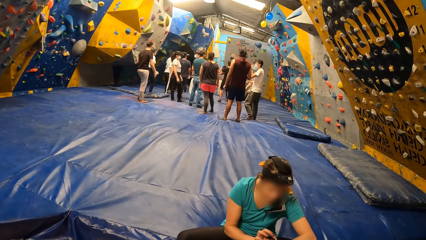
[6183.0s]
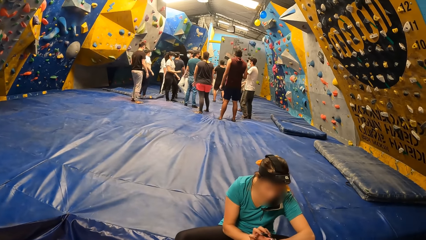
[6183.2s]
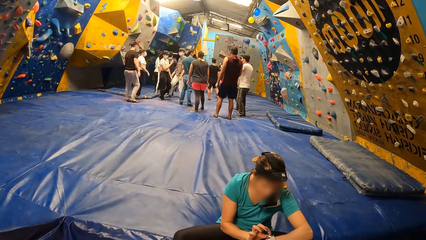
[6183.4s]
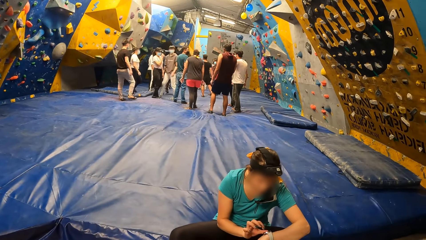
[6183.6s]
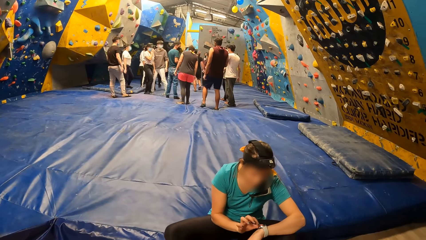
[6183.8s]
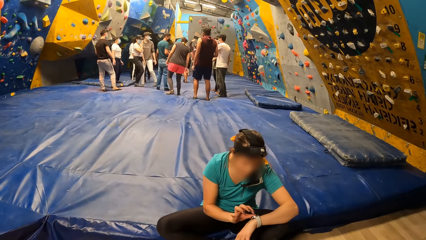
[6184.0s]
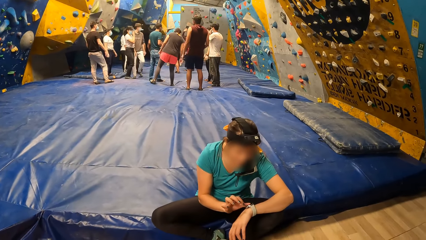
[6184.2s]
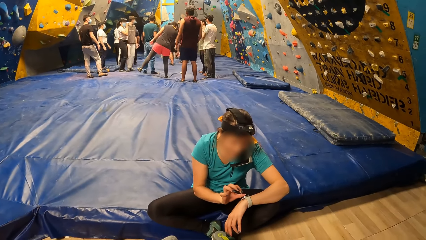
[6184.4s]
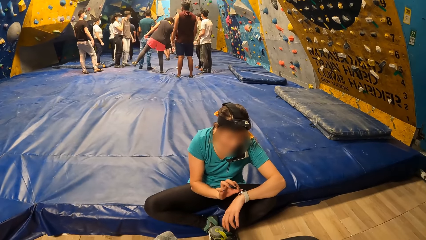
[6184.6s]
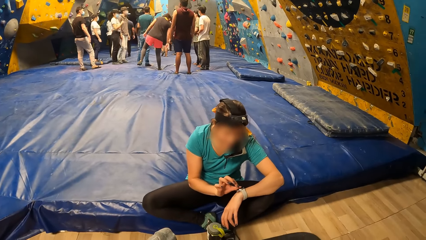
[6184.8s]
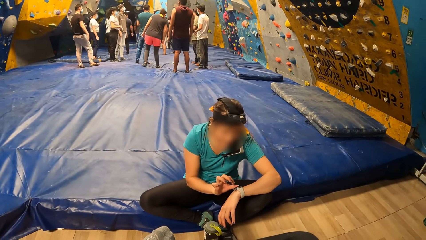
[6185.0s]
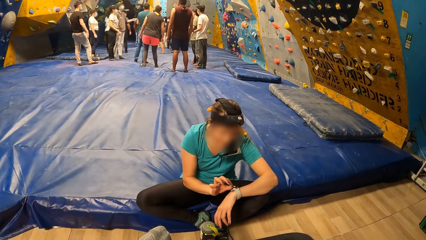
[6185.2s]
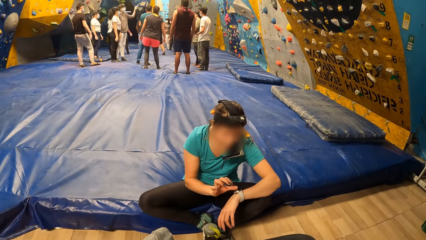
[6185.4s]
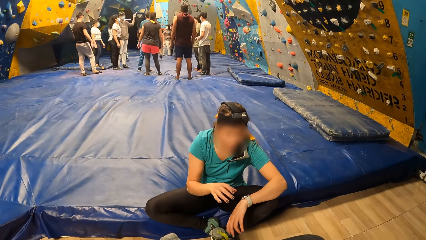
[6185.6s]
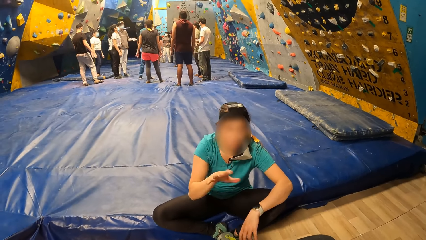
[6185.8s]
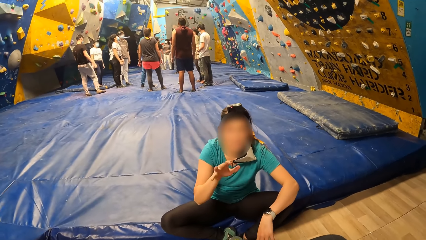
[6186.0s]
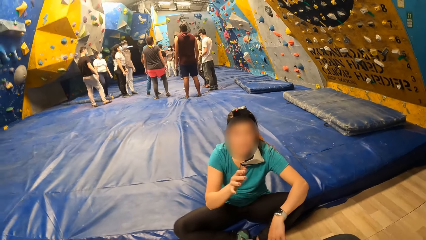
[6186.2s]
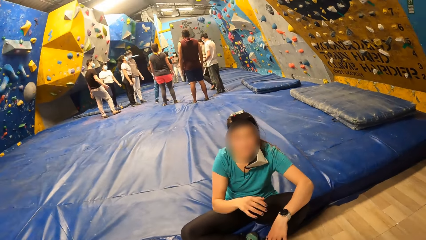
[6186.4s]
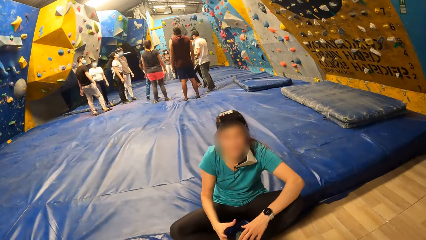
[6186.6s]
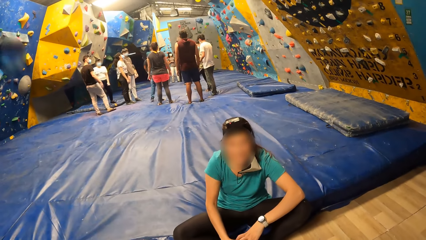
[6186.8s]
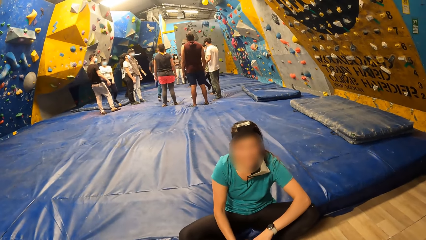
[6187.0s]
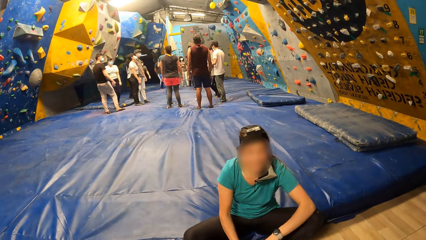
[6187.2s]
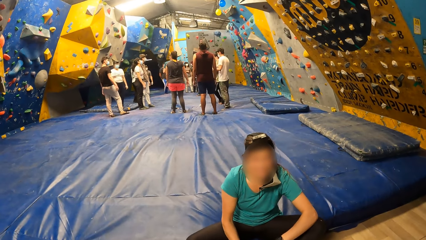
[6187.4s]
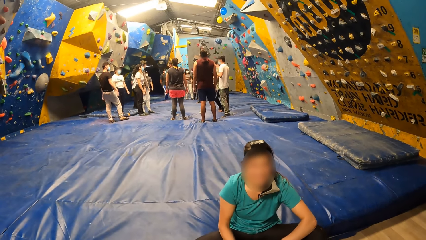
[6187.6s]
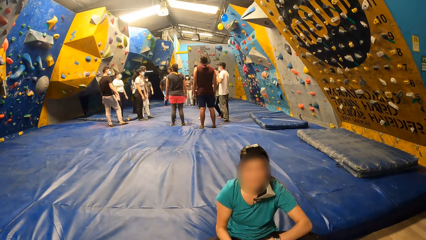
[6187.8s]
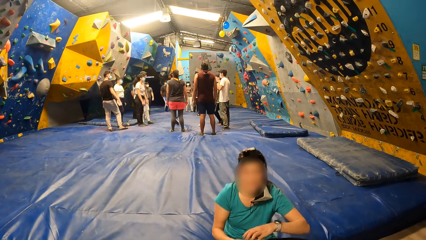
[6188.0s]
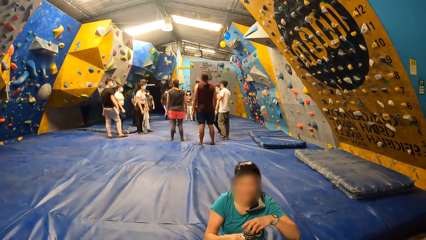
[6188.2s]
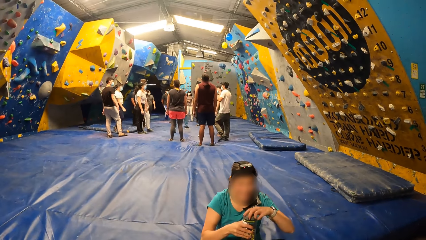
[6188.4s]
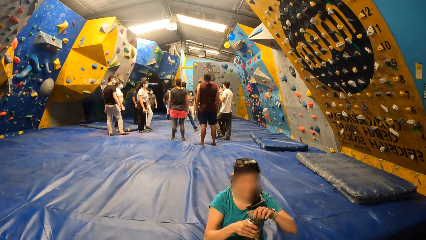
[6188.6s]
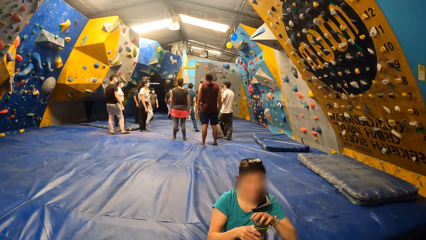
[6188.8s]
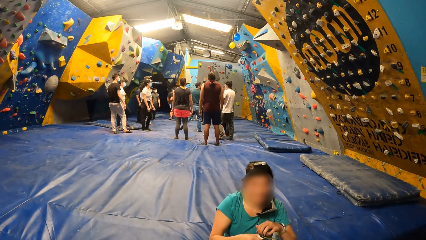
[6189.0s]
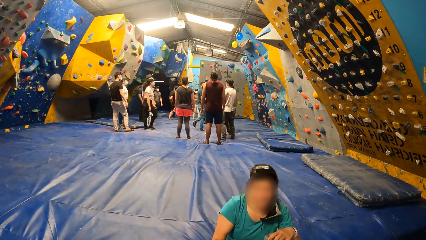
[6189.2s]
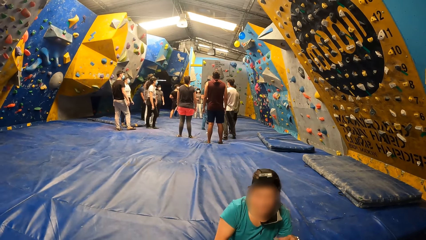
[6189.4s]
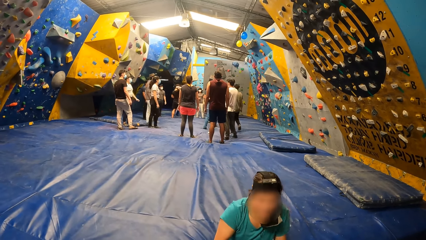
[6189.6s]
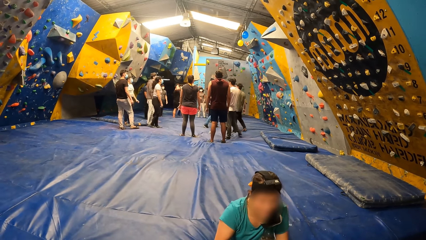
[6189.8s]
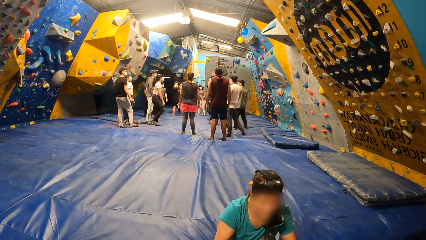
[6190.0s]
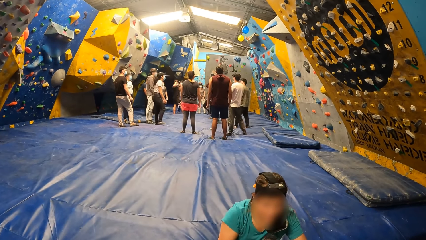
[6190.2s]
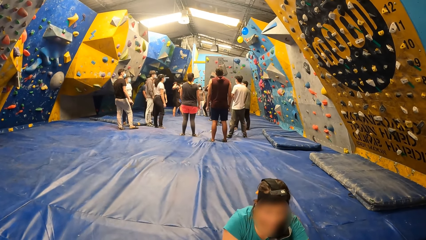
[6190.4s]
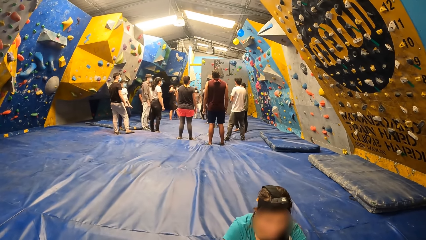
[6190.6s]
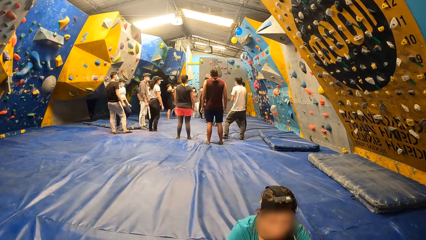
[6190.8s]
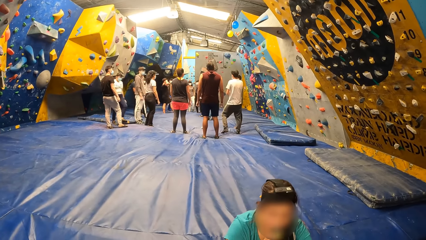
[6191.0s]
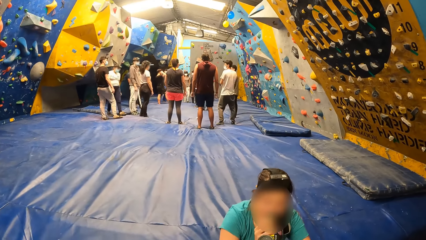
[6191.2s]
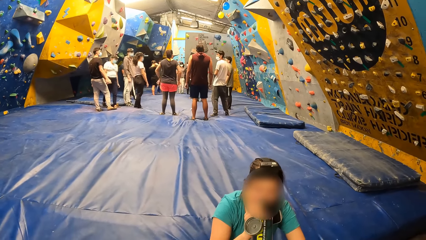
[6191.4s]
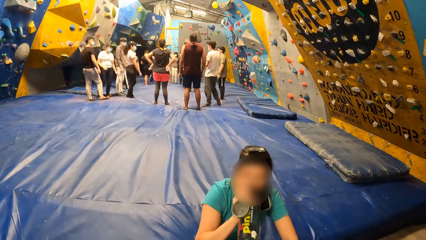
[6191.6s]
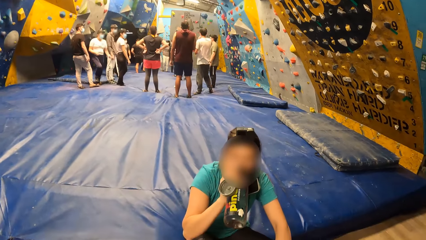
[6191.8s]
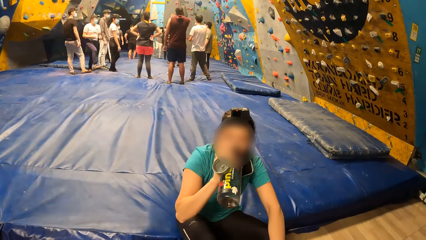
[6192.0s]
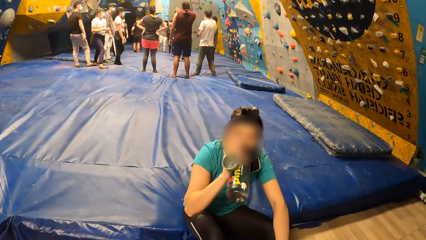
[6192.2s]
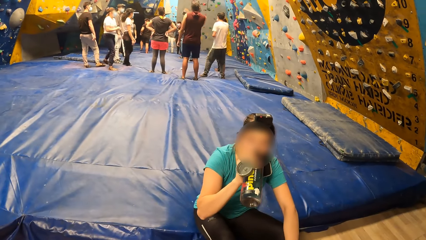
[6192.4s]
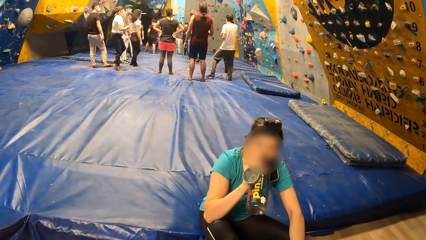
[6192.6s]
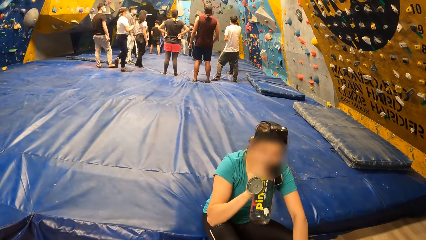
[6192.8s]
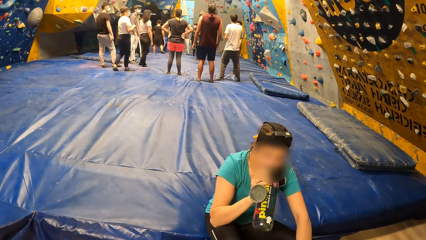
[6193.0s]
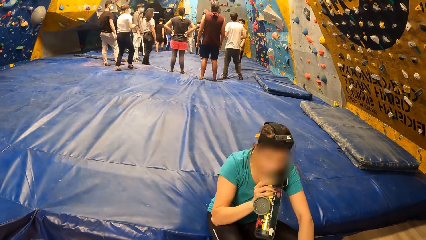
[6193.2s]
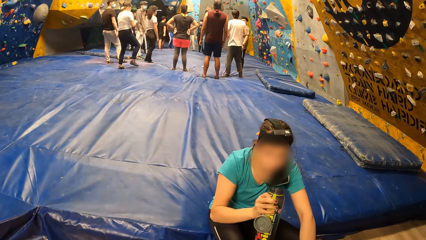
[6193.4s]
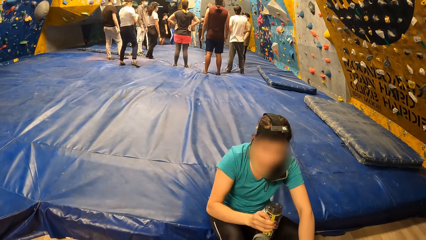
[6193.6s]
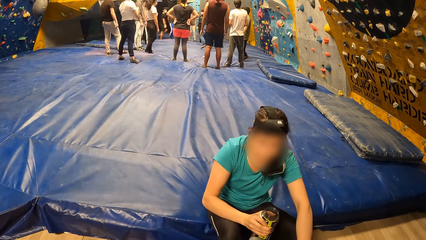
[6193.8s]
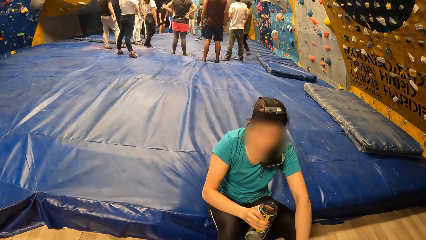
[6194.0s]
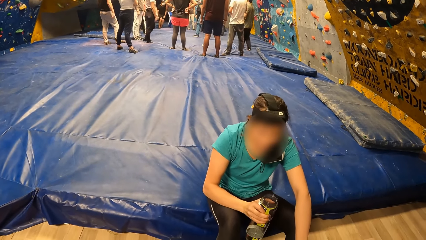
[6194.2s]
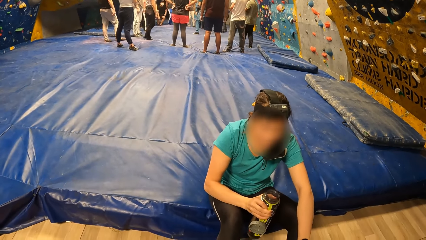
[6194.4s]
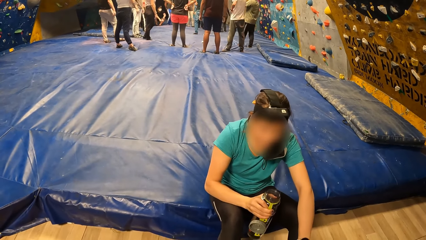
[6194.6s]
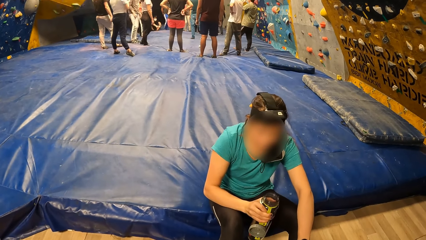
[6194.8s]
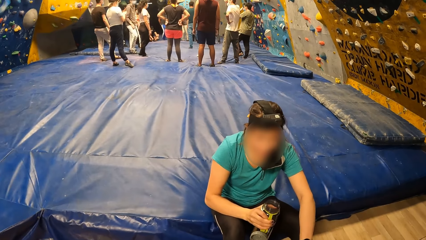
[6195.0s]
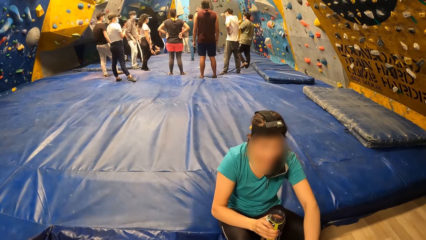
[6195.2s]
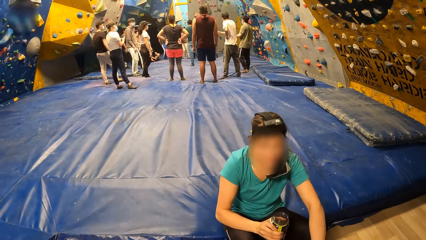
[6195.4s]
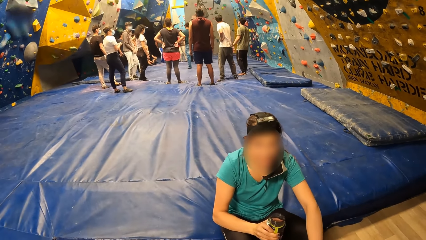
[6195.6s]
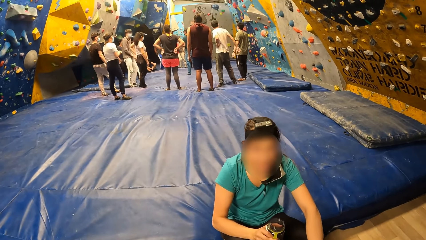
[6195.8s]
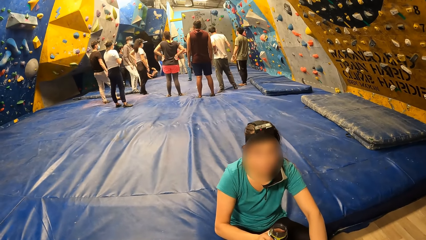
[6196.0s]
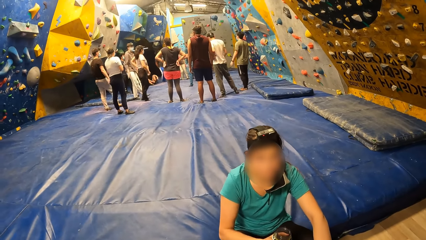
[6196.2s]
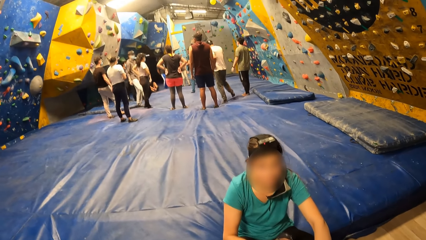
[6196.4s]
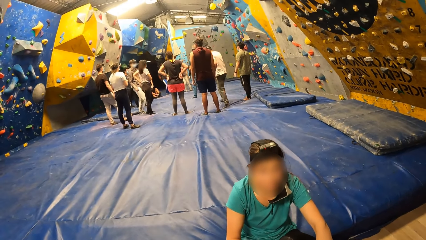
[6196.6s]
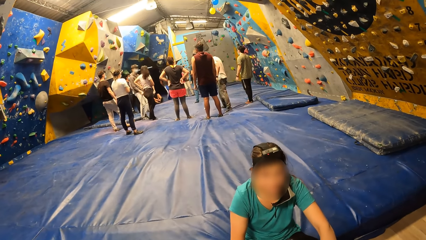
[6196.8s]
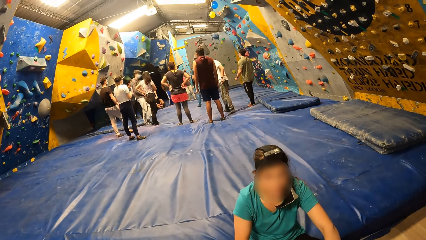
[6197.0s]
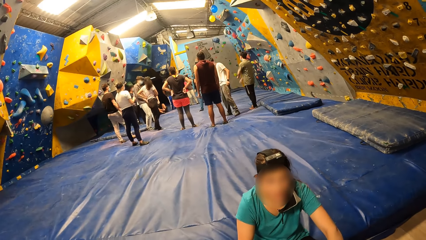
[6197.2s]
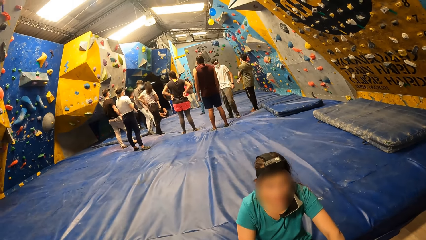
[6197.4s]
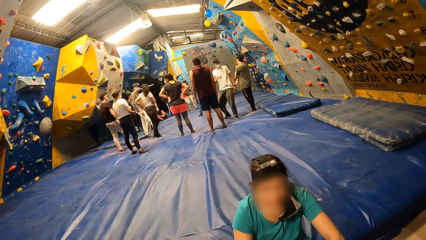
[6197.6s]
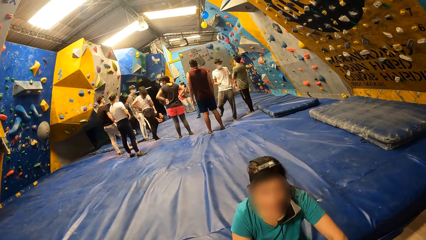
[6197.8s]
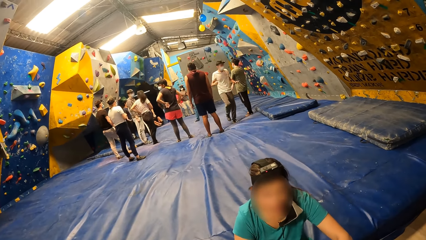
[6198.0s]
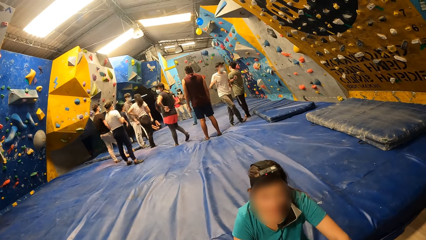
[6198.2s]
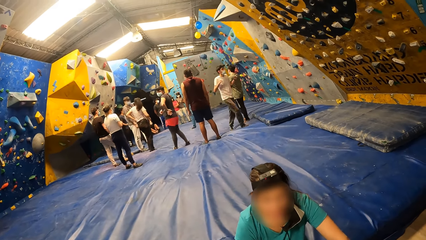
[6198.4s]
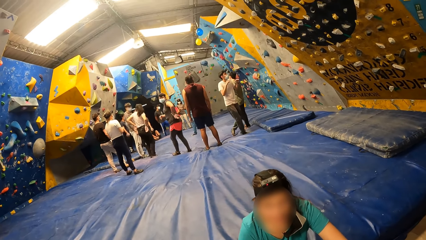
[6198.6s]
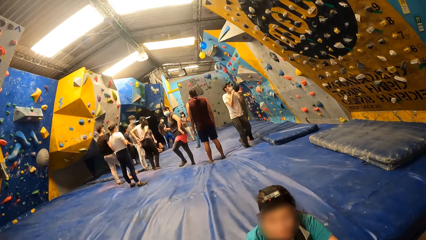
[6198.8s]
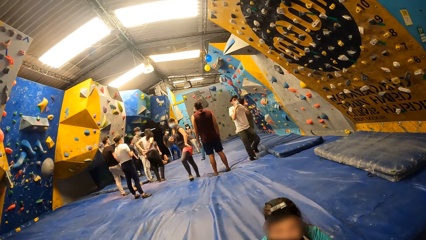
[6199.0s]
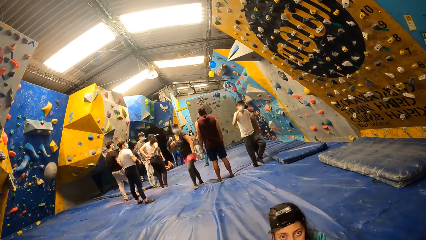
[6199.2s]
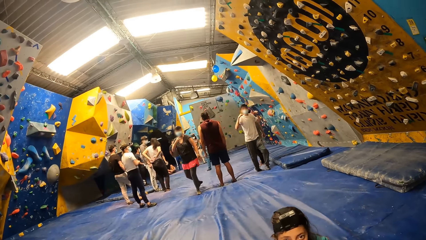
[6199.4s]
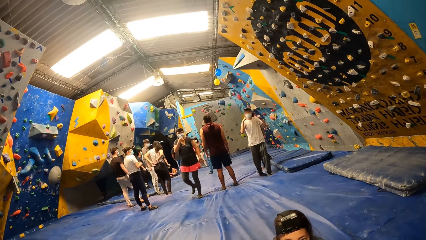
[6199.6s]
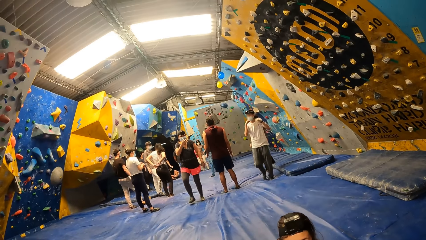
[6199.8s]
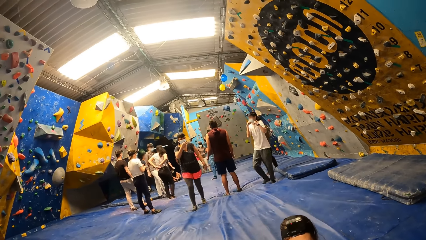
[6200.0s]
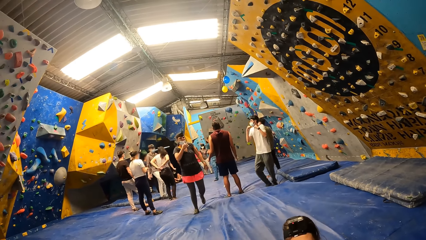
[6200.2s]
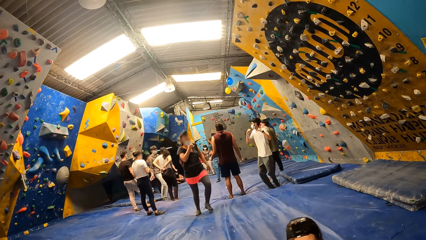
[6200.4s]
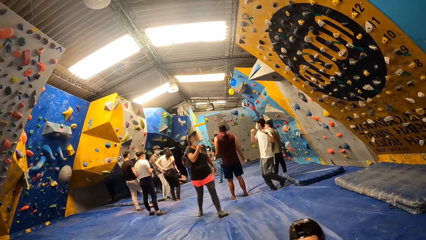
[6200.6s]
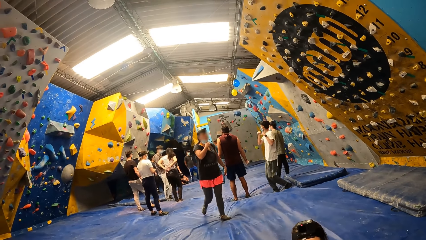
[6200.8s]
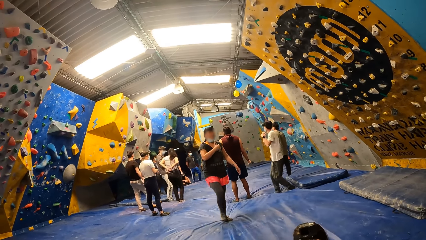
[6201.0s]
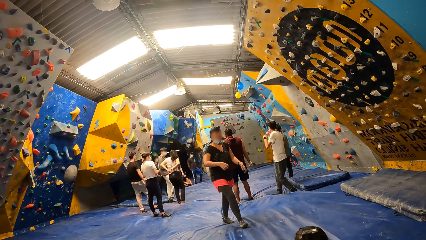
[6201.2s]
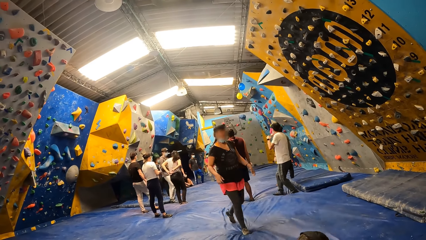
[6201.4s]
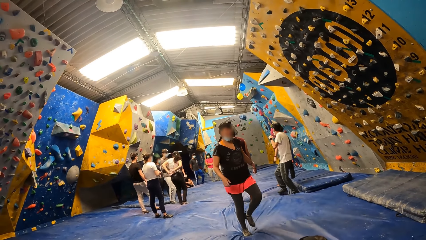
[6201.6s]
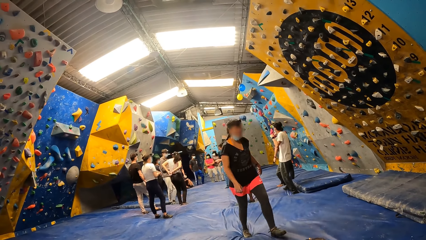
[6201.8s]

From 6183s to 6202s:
A woman operates the wristwatch on her left wrist with her right hand. The woman checks the watch and interacts with the camera wearer. The woman opens the water bottle in her right hand with her right hand. The woman drinks from the water bottle in her right hand. The camera wearer looks around. Another woman pulls down a nose mask from her face with her right hand. The other woman walks towards the bench.
